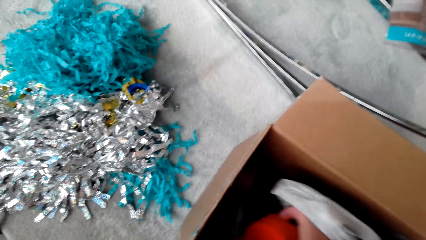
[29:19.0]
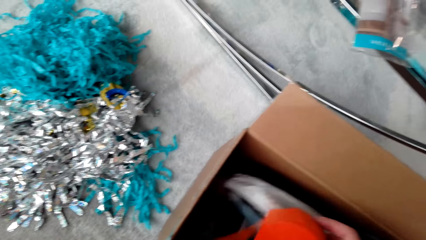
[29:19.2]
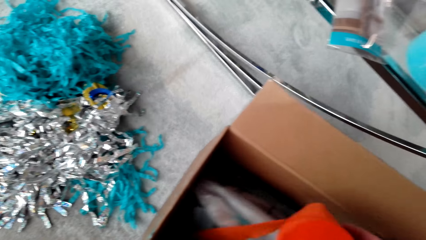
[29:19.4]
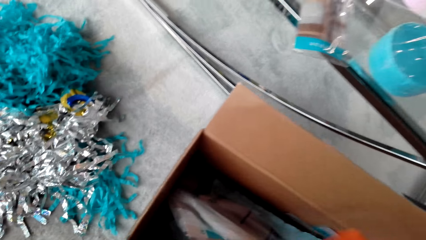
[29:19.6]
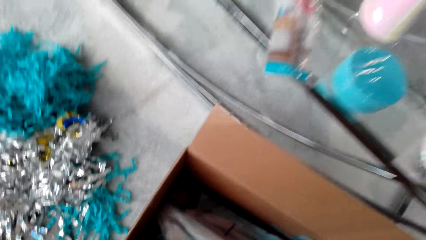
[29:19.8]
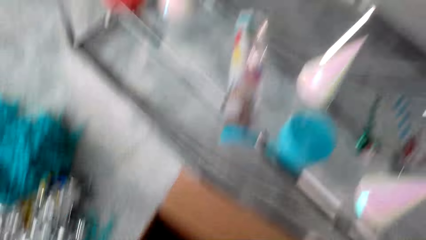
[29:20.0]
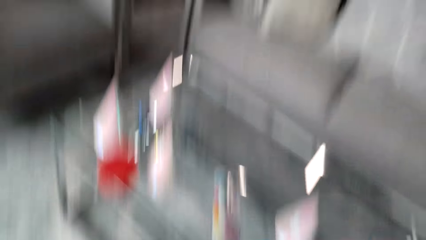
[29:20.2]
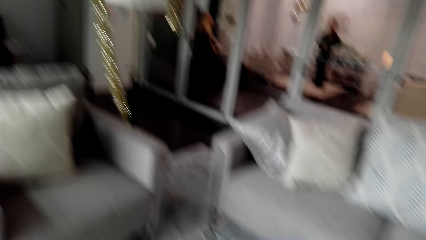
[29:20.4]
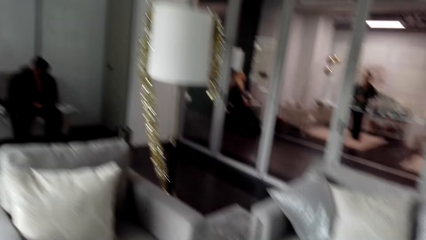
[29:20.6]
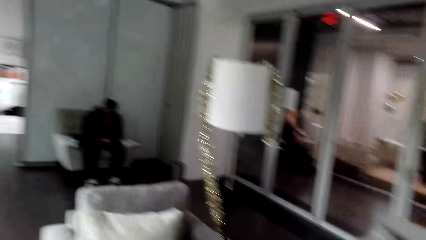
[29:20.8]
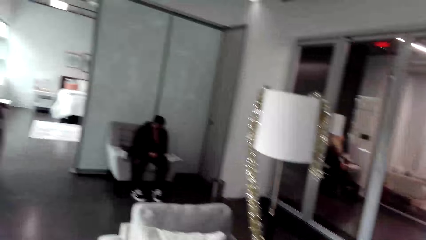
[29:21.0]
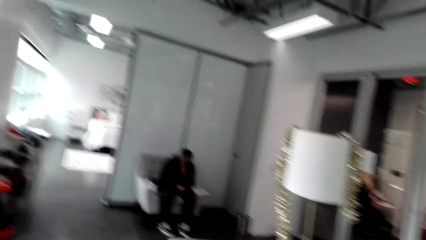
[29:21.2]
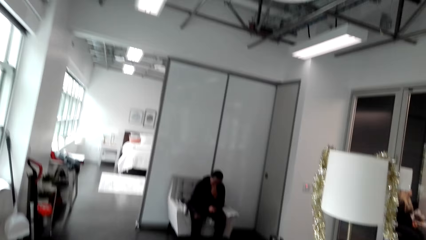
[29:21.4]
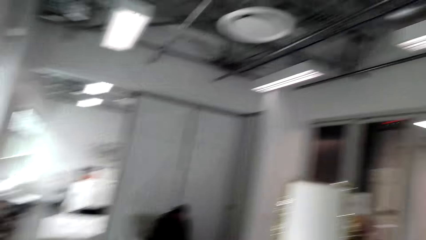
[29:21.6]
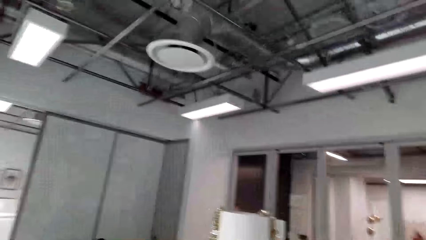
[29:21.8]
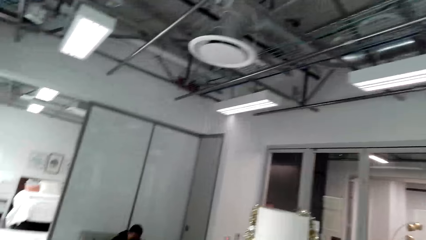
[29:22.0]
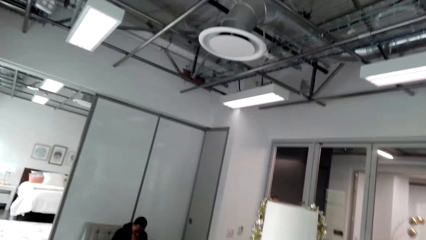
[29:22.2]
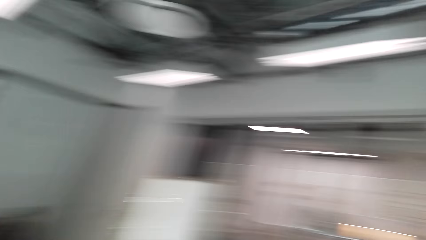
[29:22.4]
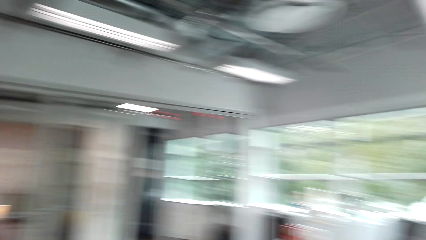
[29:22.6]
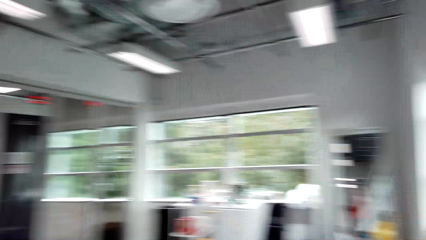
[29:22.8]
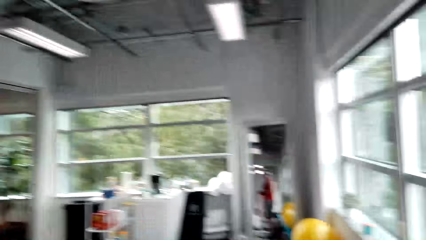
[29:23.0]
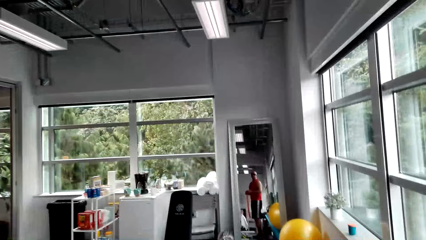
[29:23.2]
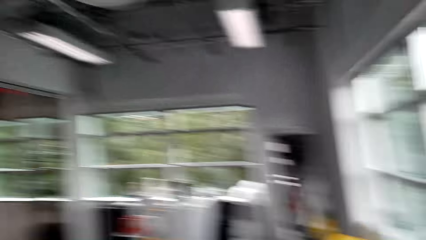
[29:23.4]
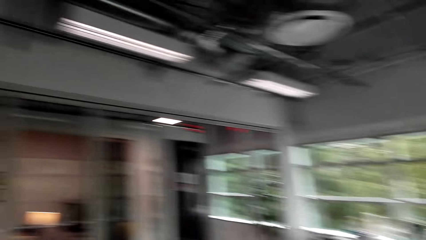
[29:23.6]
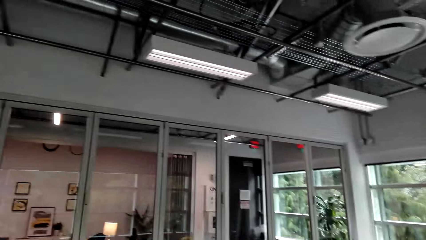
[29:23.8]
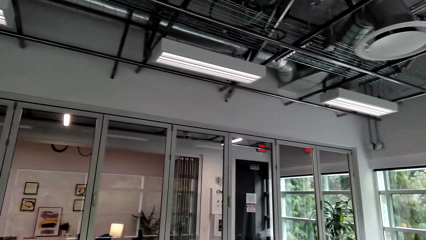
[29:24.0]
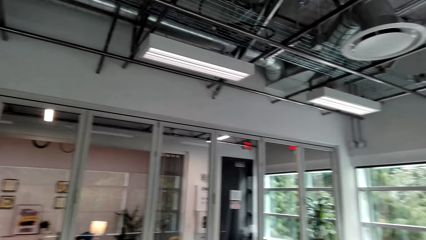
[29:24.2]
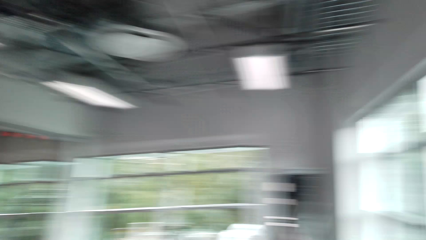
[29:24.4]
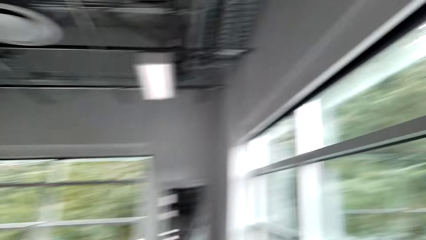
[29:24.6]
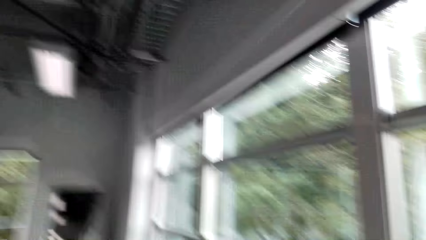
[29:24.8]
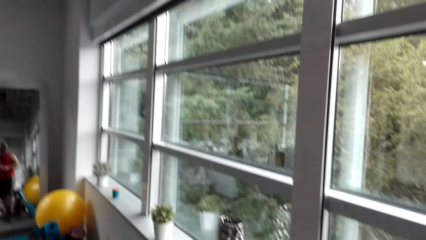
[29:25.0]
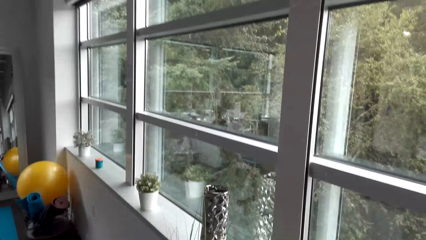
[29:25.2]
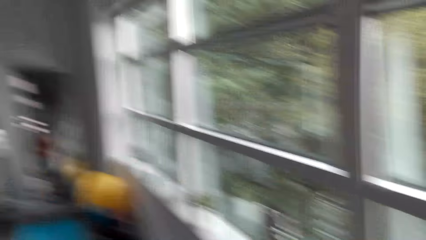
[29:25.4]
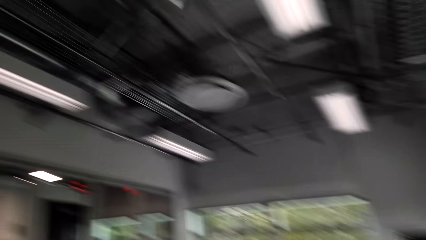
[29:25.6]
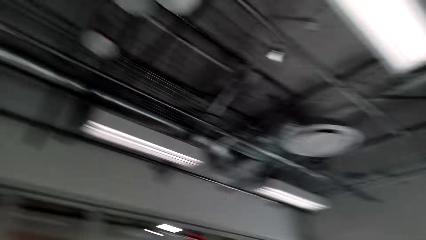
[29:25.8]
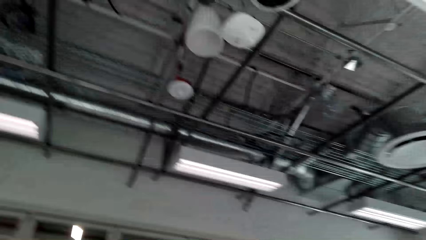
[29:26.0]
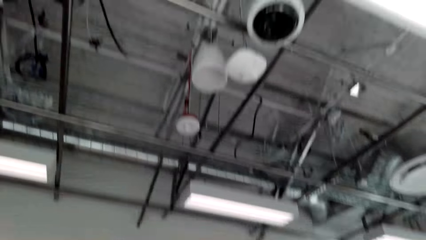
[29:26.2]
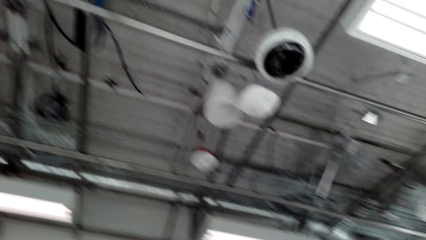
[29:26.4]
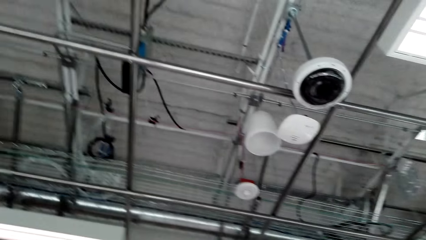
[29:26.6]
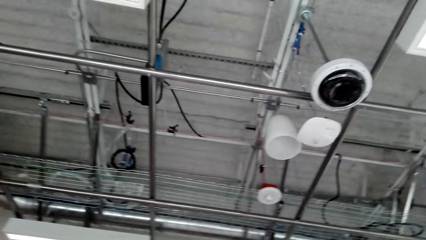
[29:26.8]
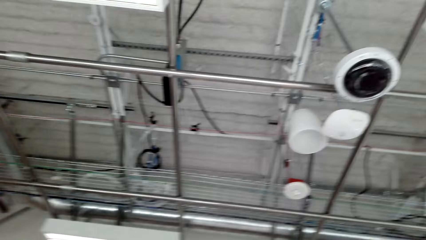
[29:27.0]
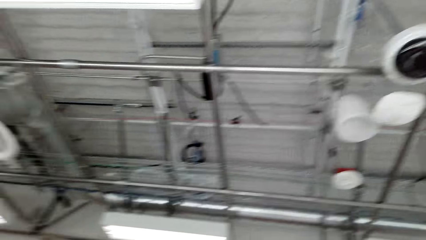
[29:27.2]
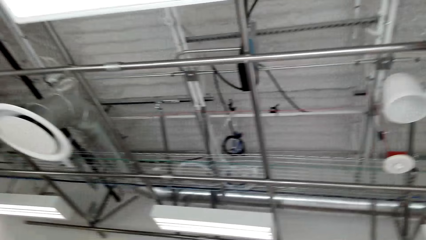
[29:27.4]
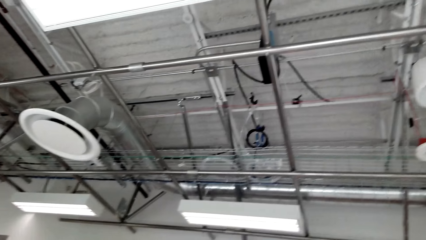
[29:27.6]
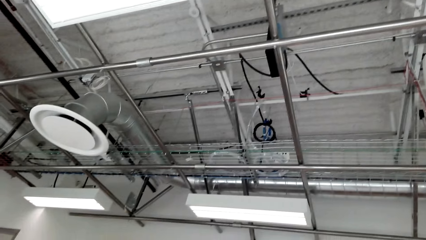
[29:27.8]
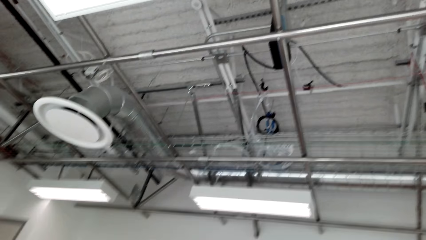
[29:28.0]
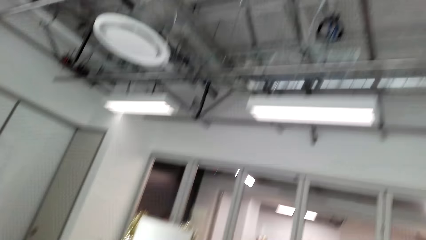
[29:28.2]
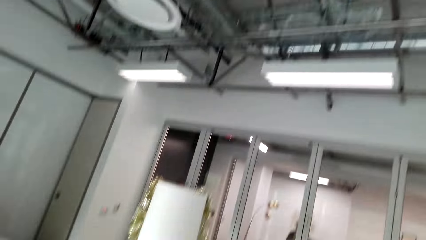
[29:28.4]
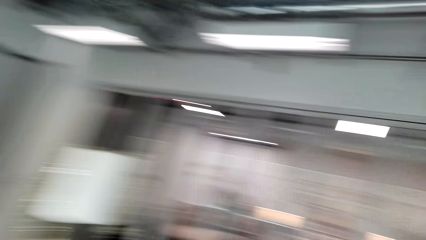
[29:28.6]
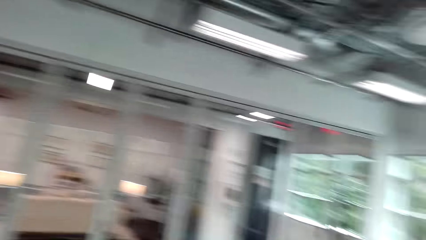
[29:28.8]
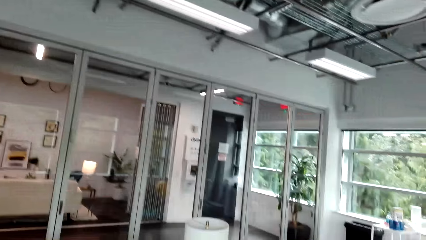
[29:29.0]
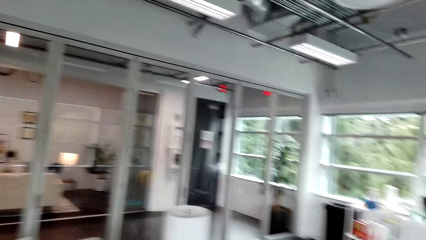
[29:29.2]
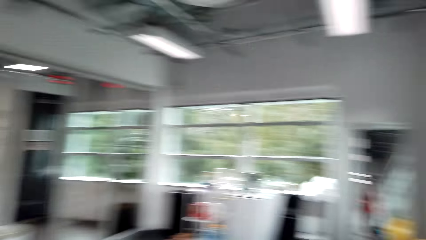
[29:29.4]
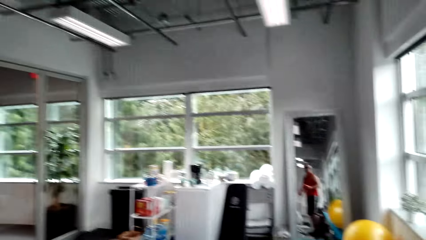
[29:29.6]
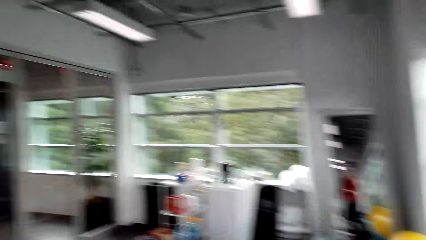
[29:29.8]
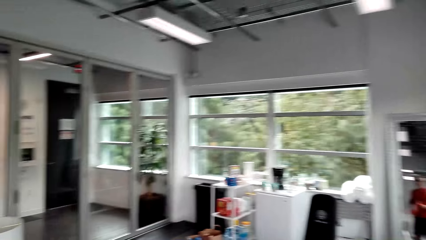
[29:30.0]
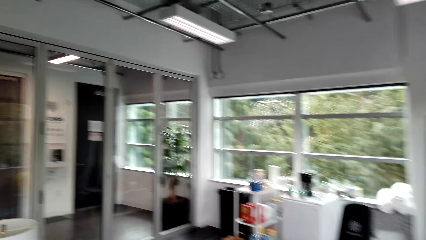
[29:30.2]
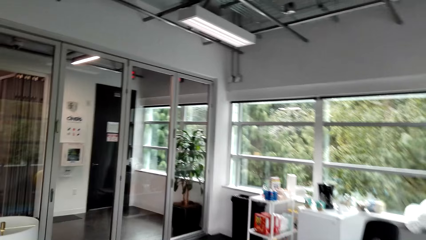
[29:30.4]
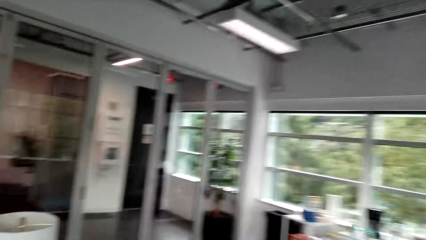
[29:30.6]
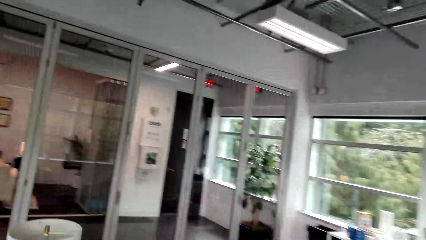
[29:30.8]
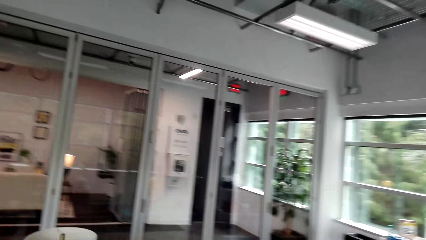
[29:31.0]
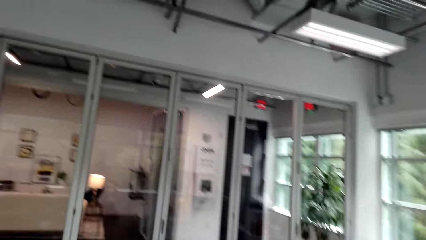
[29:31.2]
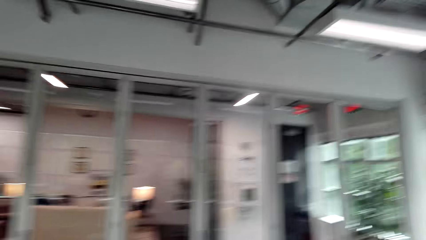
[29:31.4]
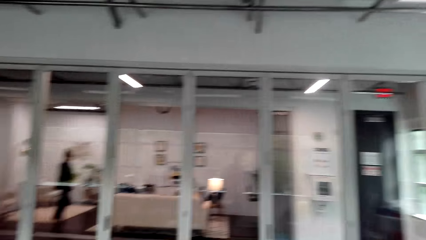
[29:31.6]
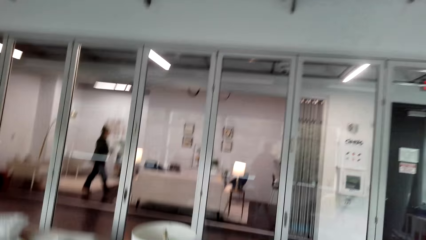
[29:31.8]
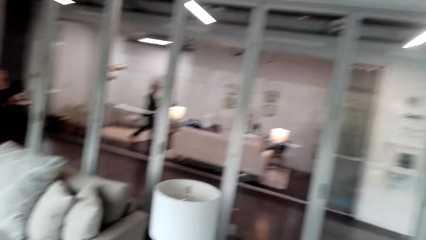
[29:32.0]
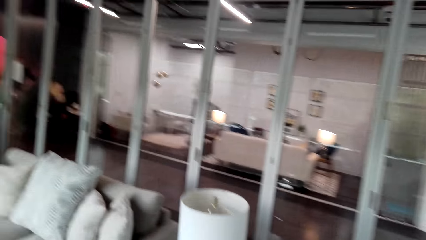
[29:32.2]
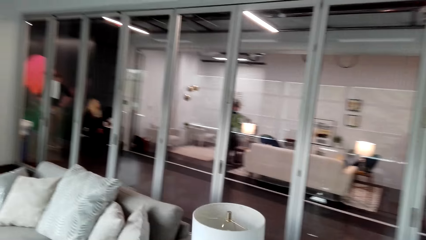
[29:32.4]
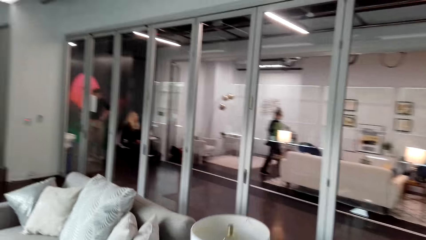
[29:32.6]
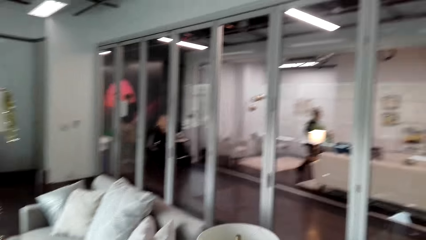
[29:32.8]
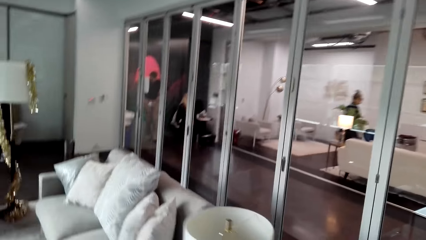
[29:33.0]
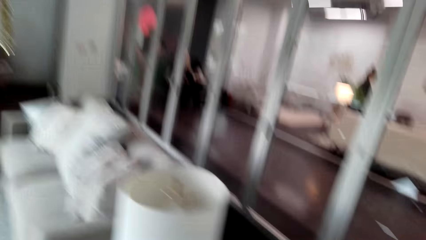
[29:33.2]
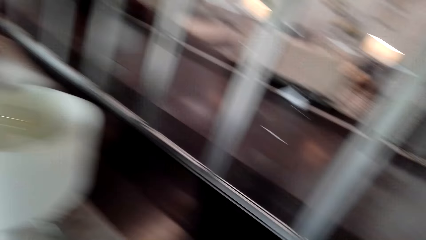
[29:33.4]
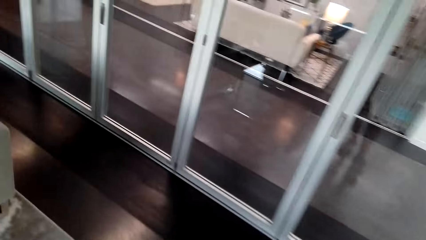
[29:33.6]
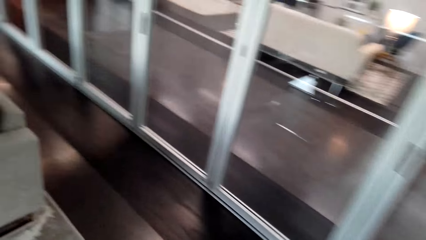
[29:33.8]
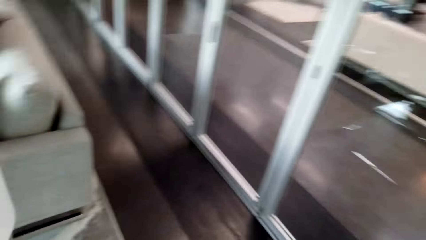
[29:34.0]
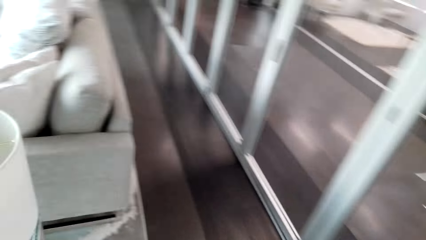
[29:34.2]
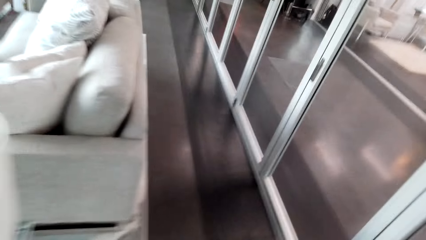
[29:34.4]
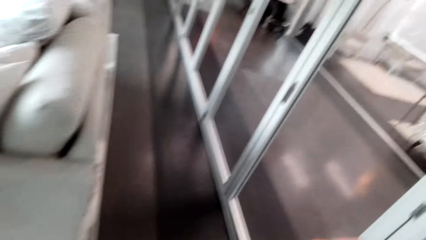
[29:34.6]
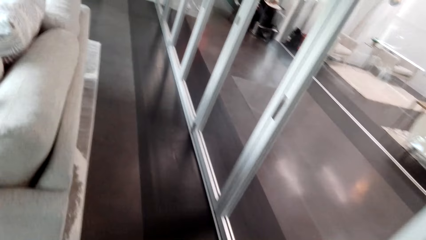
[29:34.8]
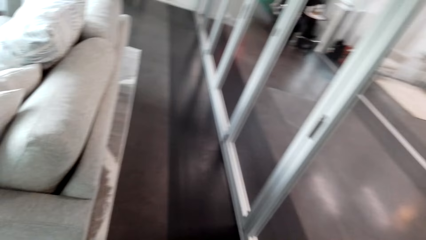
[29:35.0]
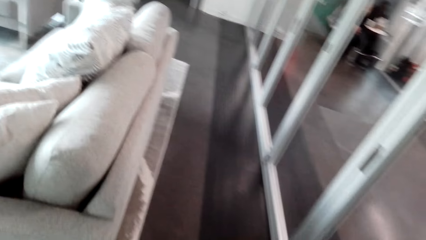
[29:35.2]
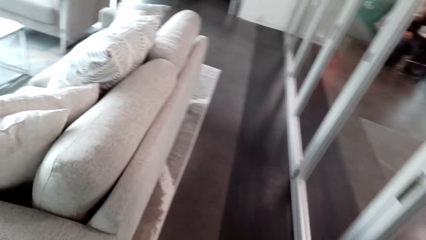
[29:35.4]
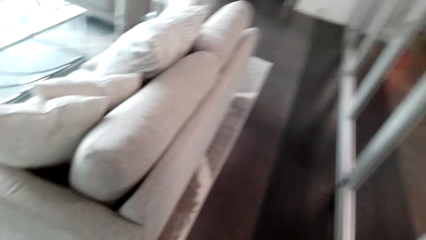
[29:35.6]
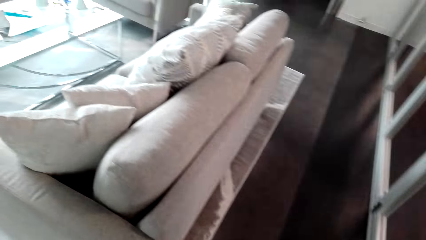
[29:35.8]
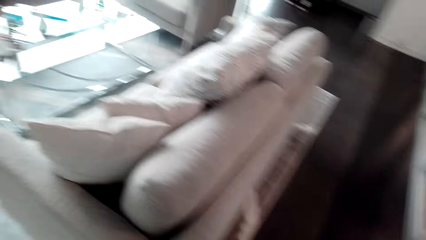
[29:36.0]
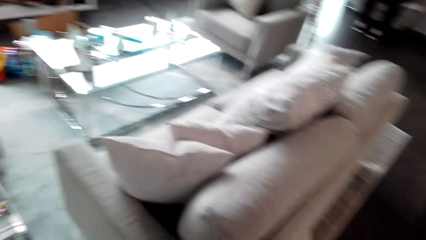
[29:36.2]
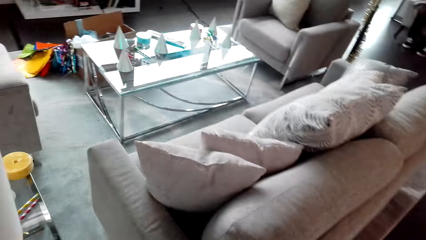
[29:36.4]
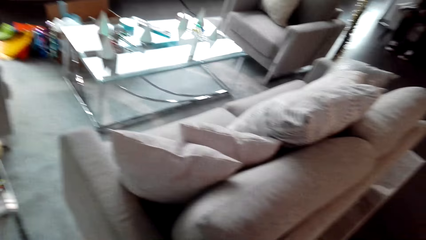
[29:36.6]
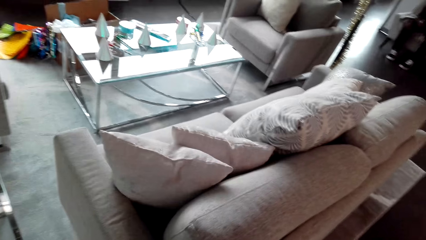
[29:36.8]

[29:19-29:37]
The camera wearer picks up party decorations. They look around. They look up. They look around. They put the party decoration on the couch. They move around.
